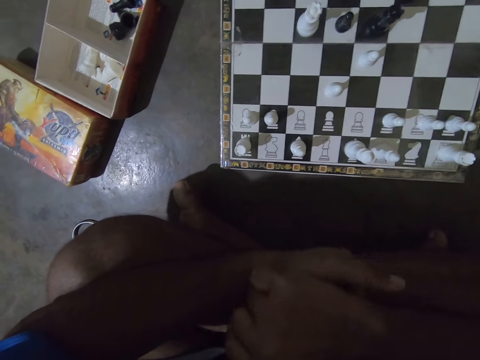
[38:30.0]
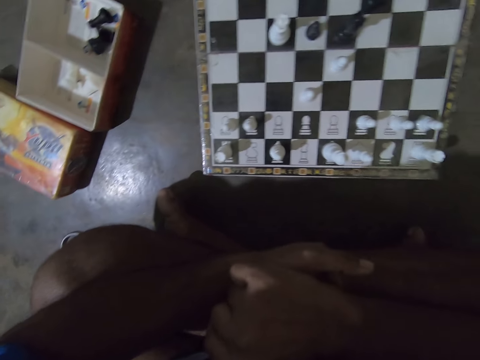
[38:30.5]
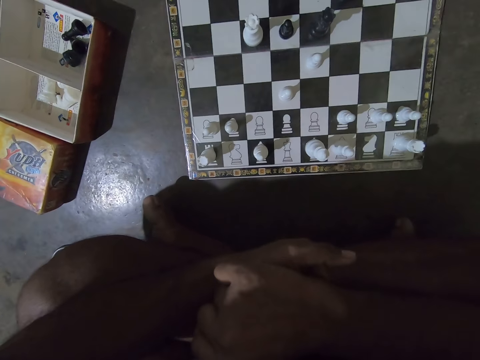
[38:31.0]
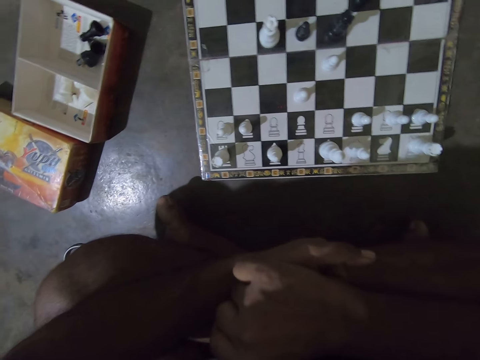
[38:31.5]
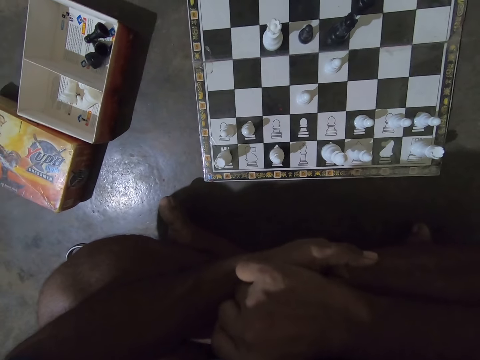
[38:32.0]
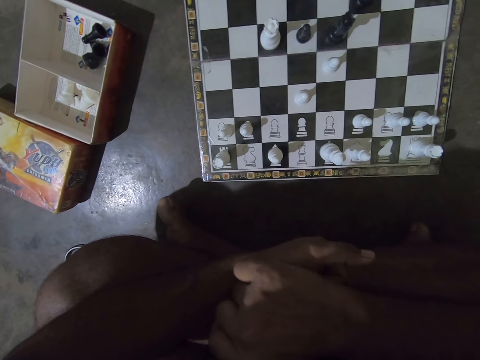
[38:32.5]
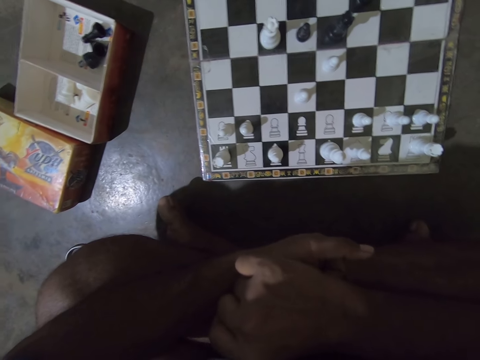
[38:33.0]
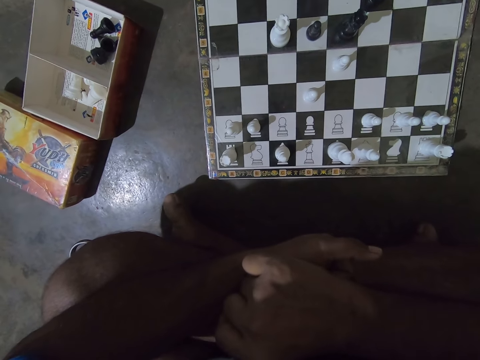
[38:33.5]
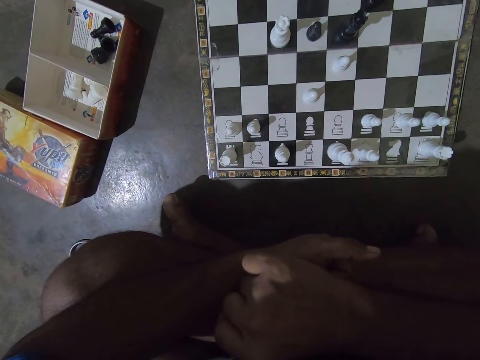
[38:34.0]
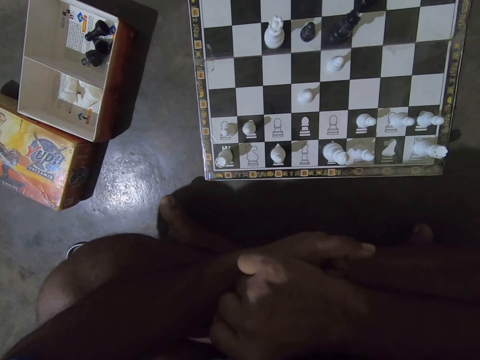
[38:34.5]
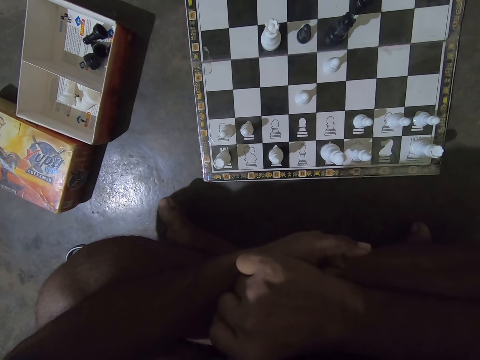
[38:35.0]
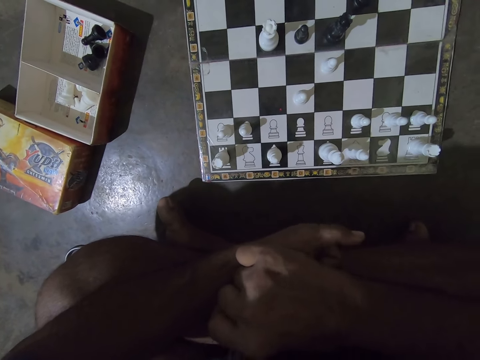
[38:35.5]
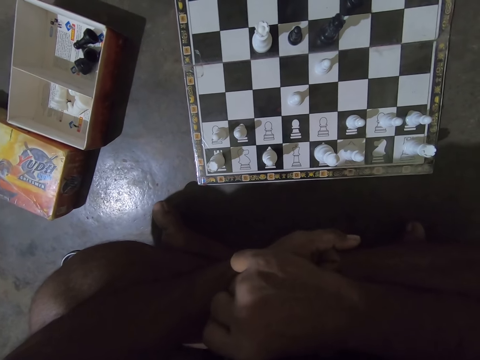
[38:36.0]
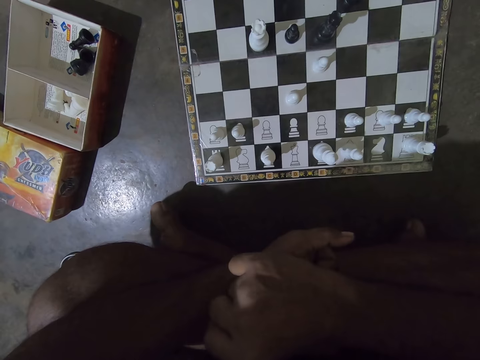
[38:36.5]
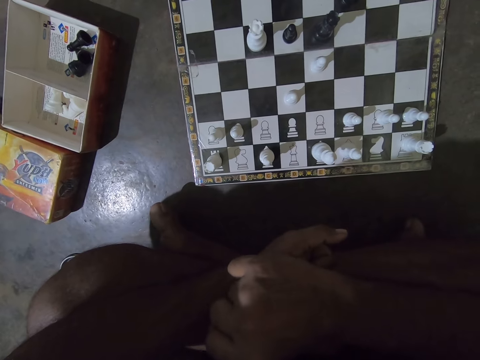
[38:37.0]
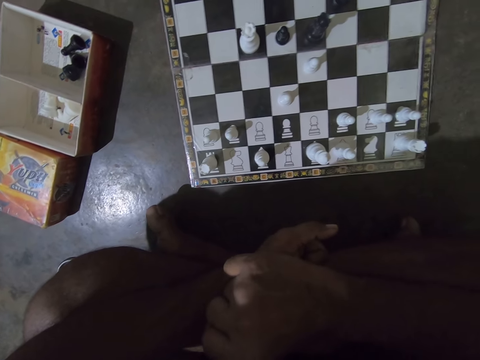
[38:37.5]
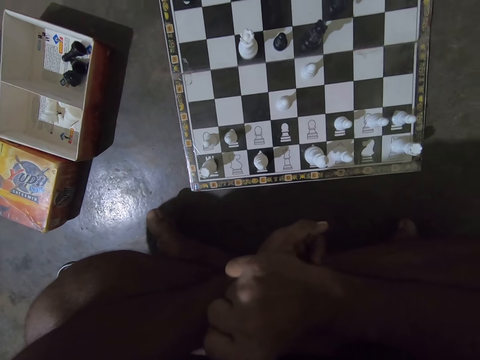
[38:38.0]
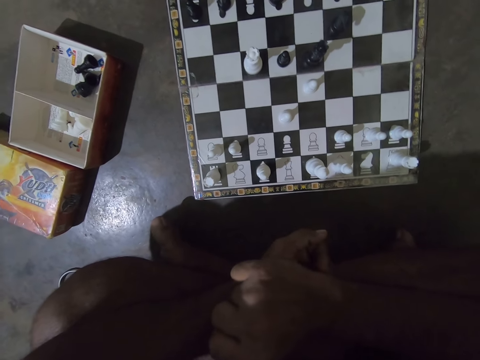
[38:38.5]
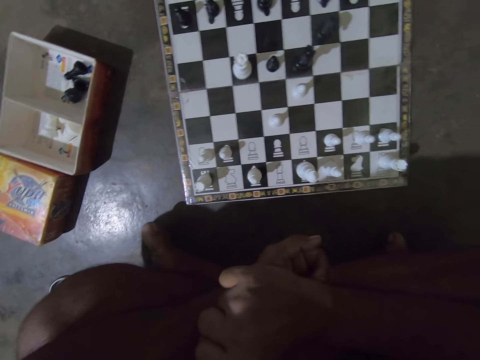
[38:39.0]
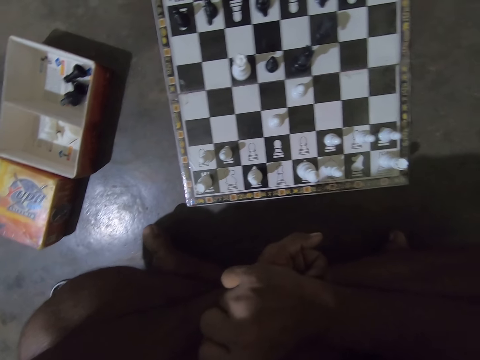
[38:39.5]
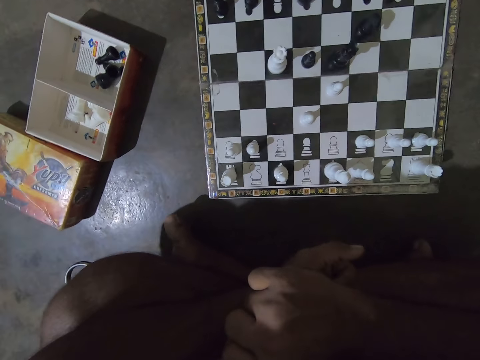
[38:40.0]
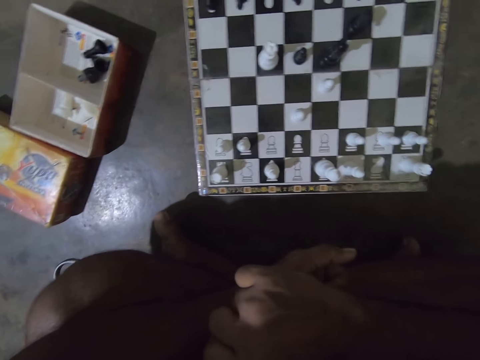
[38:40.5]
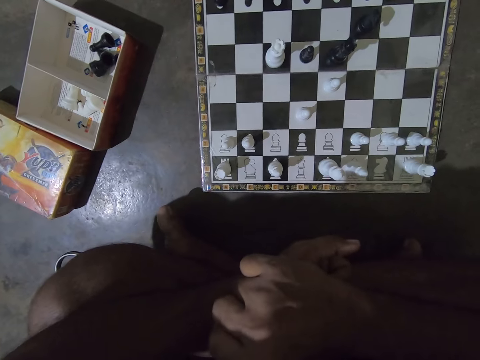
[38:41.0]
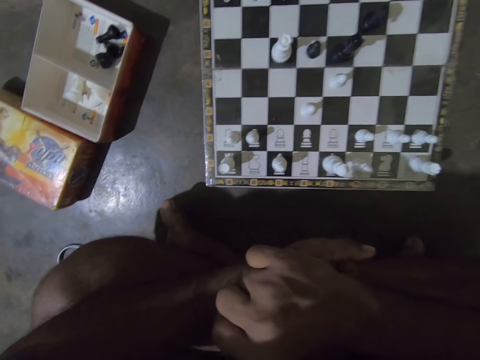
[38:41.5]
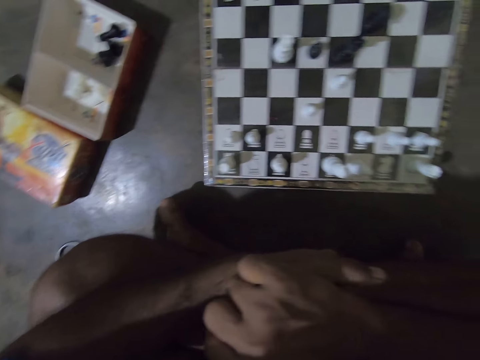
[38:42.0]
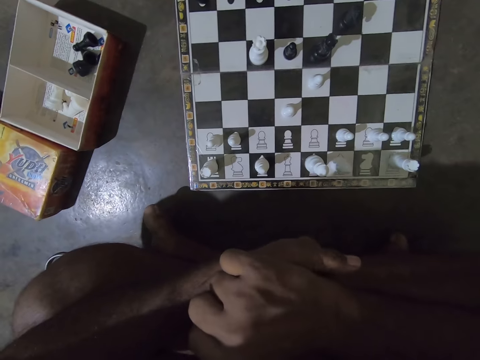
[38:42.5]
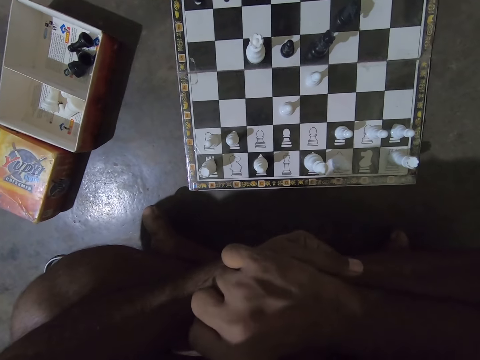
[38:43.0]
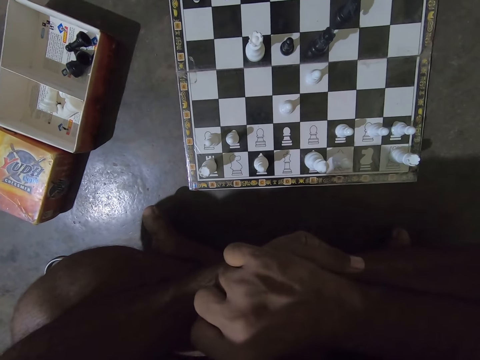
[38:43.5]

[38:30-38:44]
The camera wearer moves his hands.

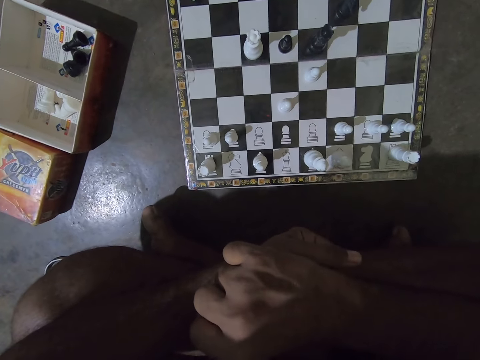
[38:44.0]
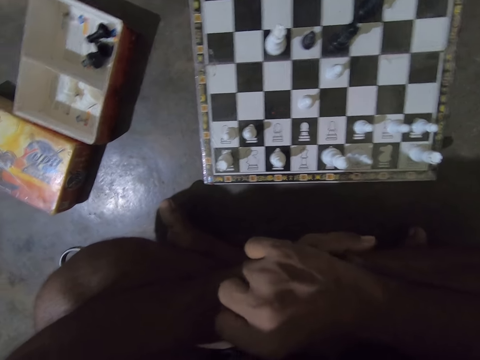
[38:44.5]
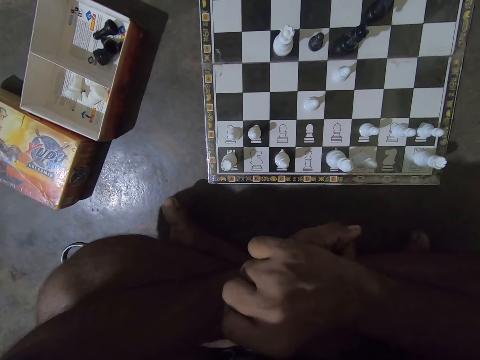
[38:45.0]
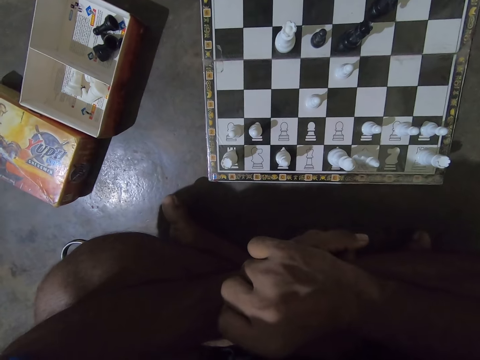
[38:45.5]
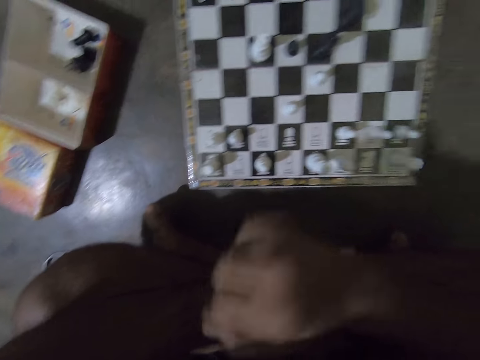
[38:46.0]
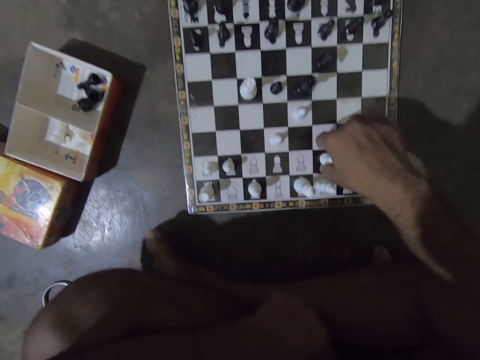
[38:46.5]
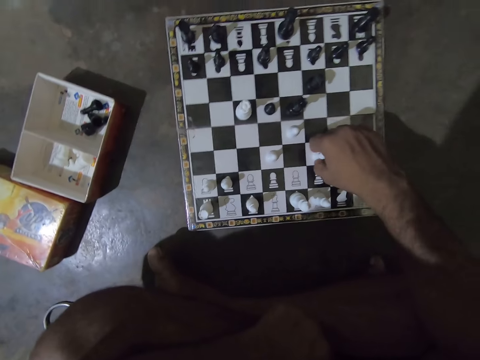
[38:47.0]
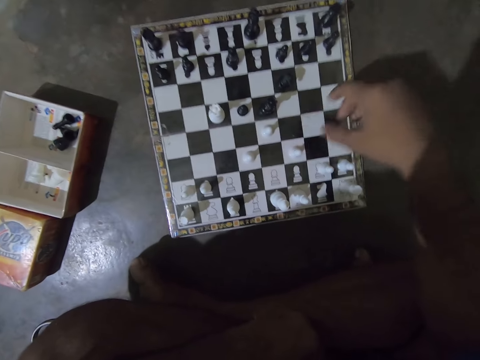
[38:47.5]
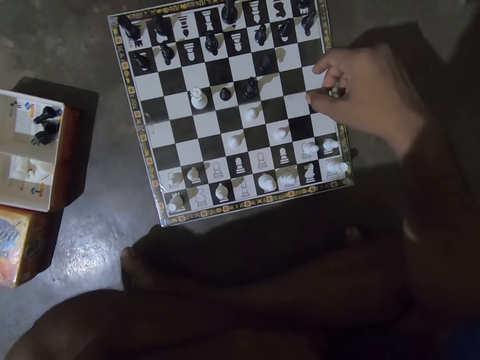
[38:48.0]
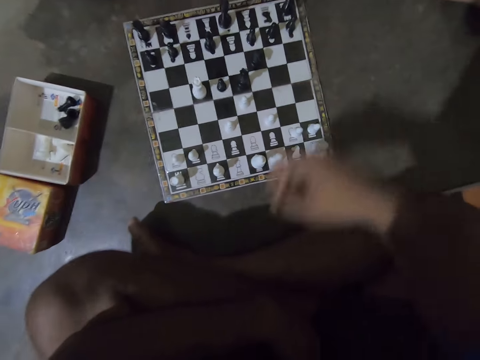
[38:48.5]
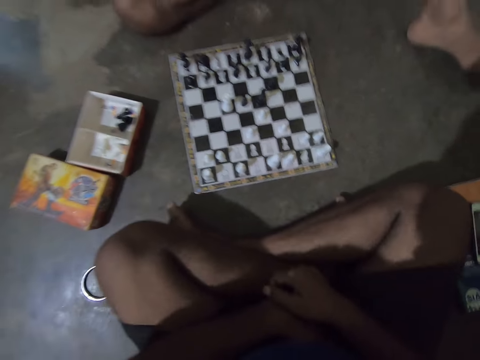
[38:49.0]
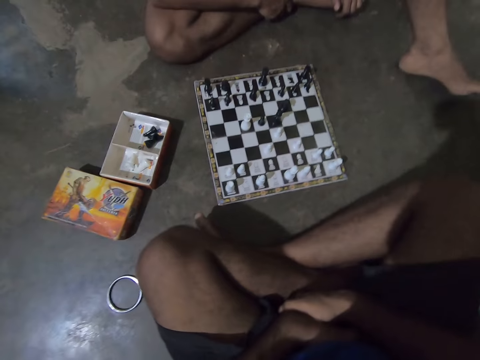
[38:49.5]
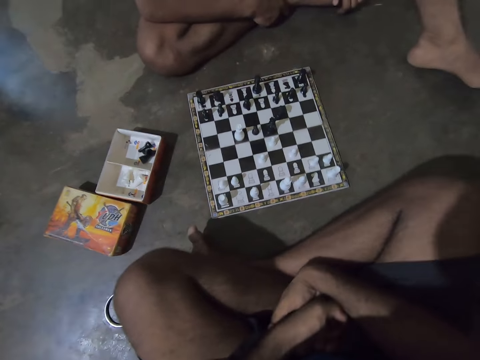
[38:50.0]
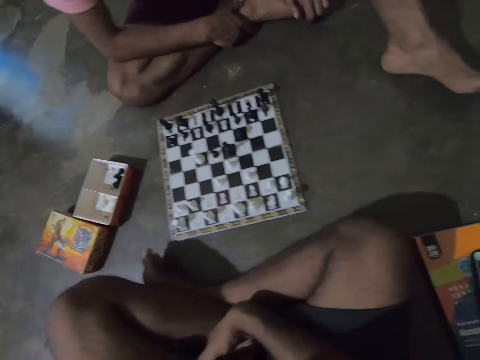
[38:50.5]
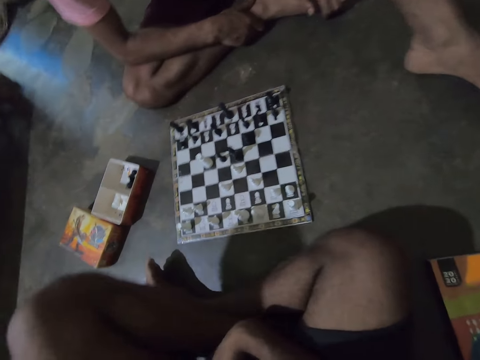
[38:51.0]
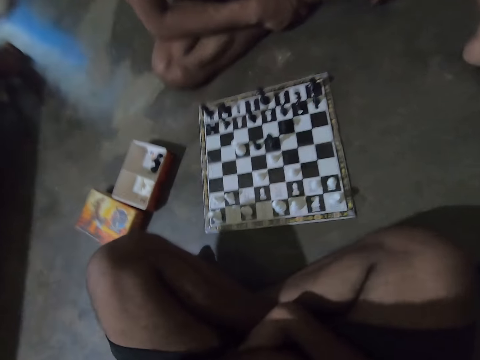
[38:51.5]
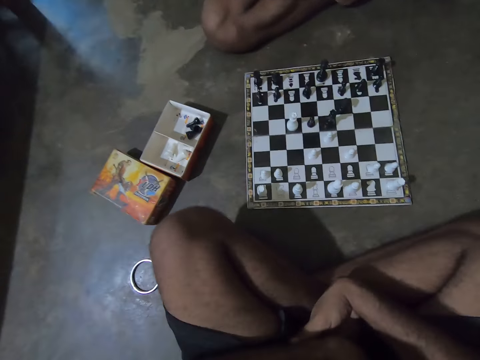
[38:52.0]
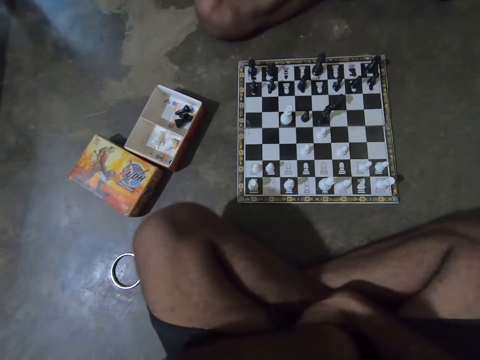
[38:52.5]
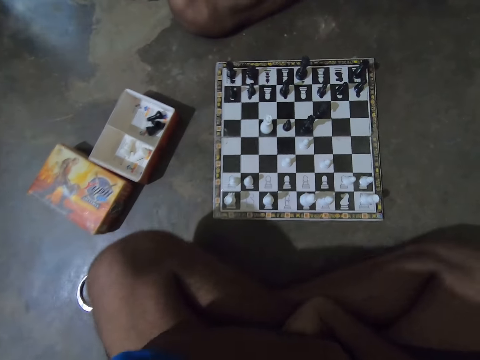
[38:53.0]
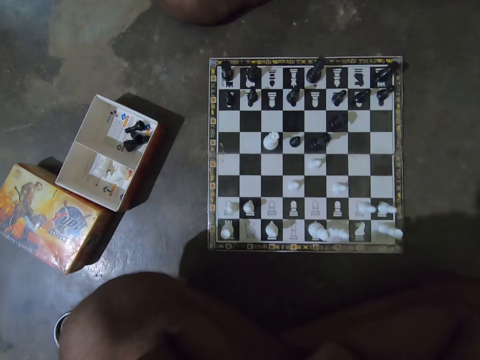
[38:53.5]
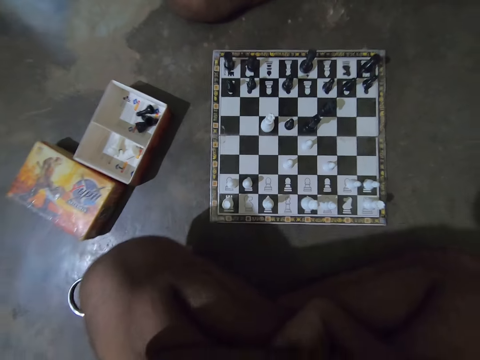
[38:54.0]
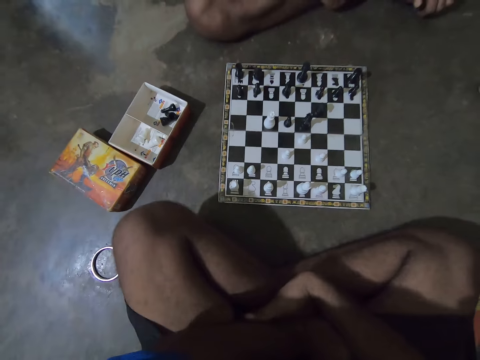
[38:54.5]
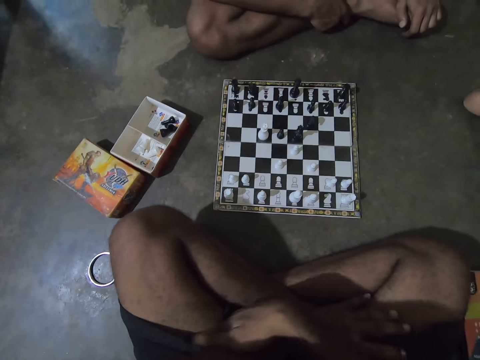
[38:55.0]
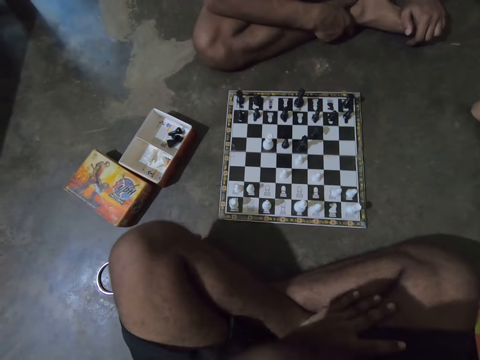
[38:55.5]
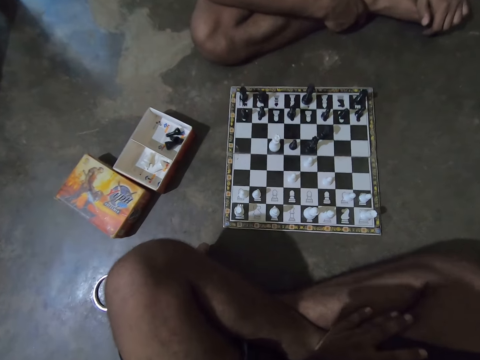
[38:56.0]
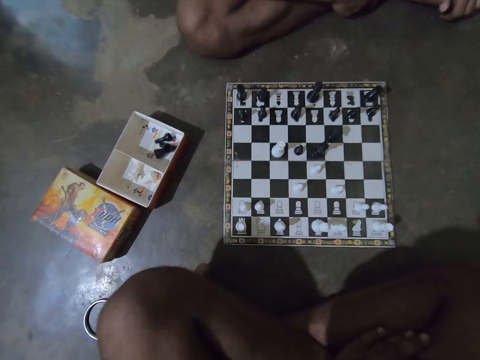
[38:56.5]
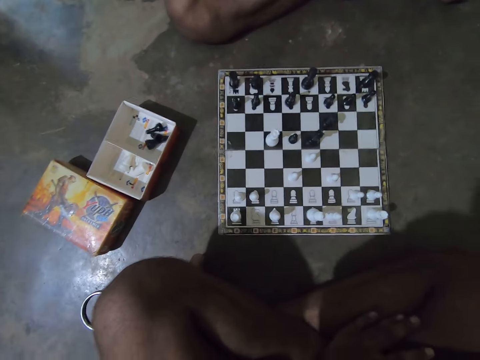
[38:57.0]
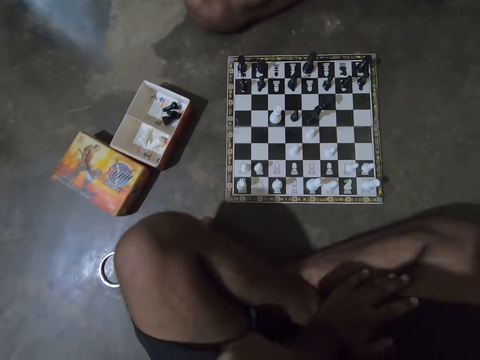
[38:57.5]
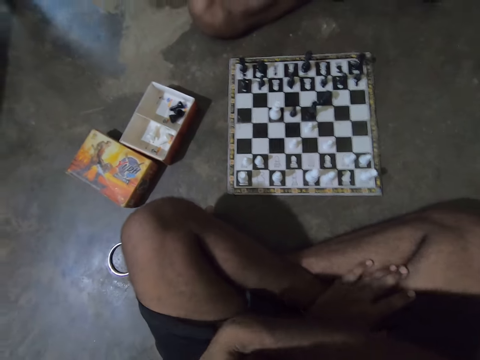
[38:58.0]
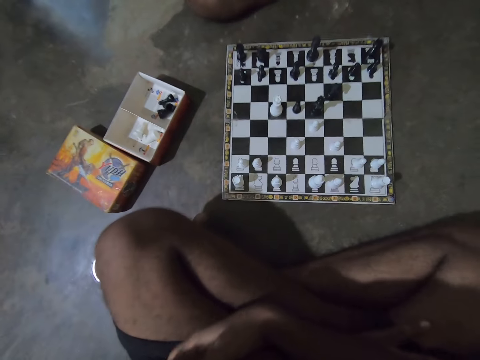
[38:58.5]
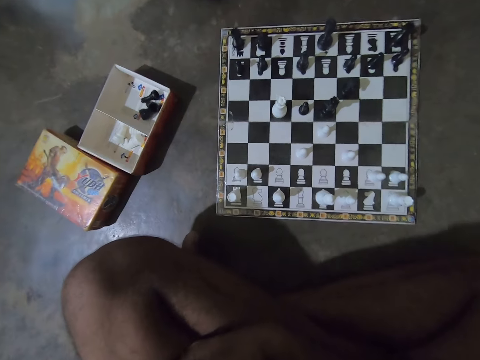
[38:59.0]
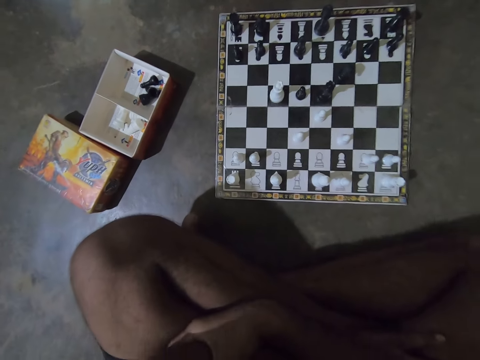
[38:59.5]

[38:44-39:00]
The camera wearer moves a white pawn chess piece forward on the chess board with his right hand. He rubs his hands together, interlocks his hands, moves, and adjusts his legs. He moves his hands.
